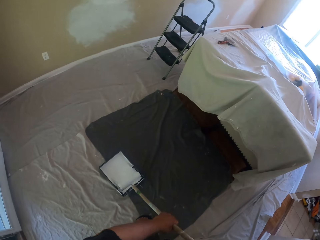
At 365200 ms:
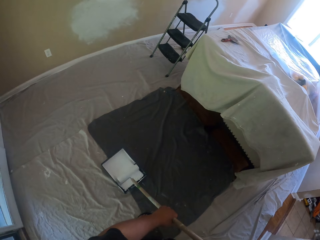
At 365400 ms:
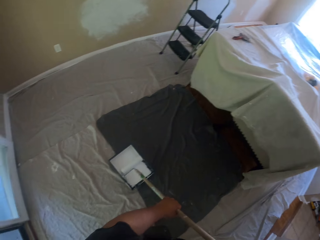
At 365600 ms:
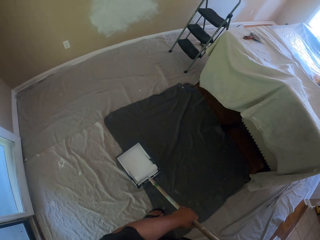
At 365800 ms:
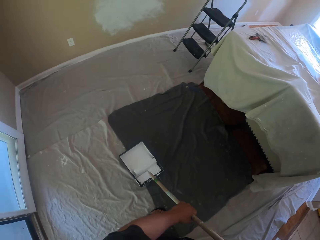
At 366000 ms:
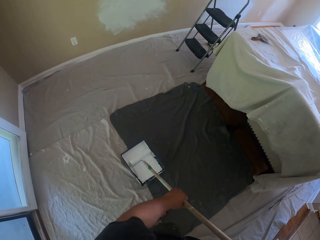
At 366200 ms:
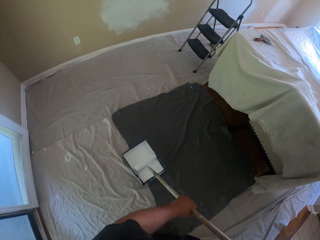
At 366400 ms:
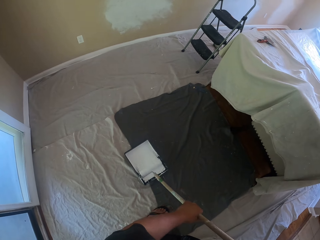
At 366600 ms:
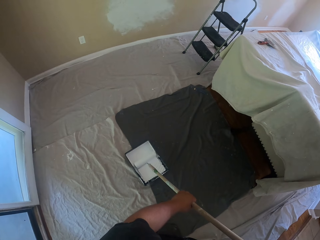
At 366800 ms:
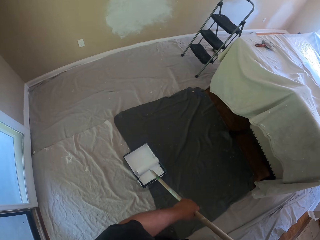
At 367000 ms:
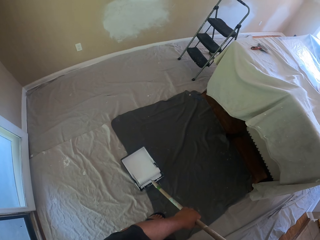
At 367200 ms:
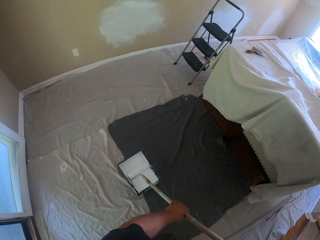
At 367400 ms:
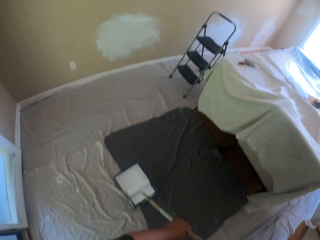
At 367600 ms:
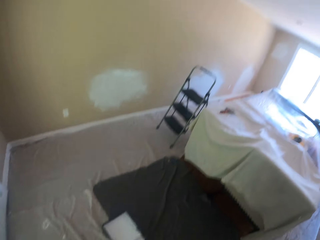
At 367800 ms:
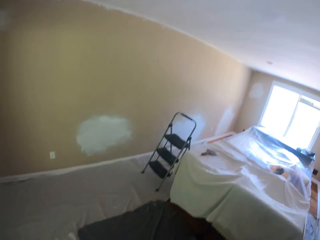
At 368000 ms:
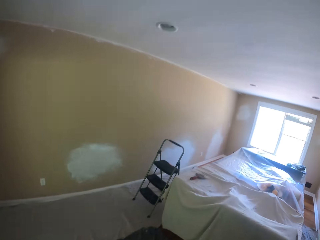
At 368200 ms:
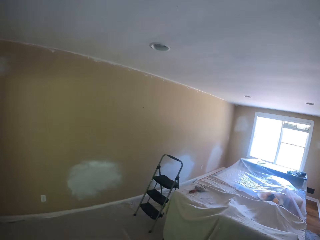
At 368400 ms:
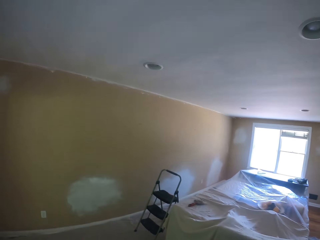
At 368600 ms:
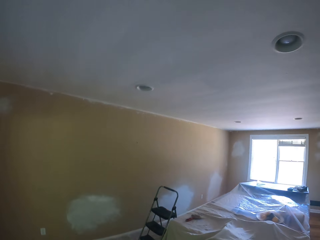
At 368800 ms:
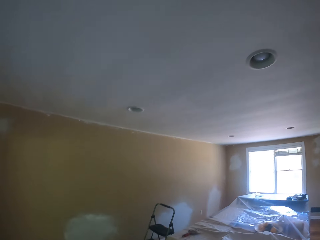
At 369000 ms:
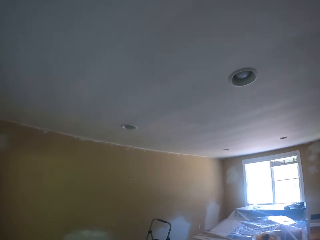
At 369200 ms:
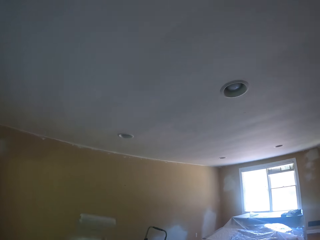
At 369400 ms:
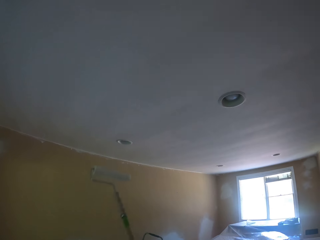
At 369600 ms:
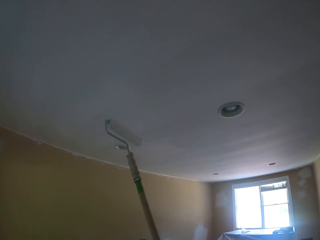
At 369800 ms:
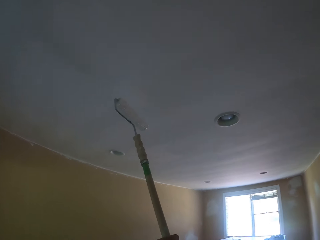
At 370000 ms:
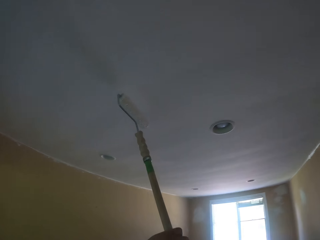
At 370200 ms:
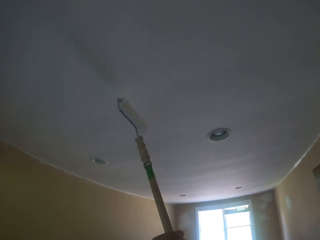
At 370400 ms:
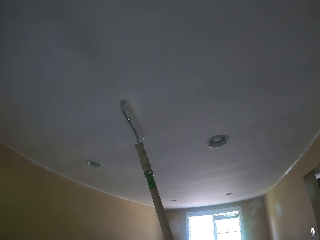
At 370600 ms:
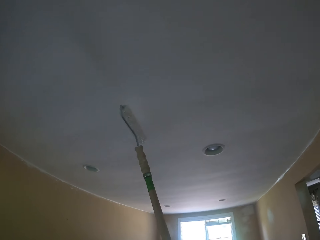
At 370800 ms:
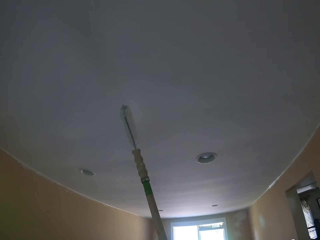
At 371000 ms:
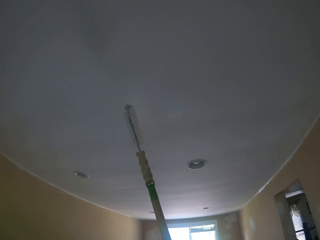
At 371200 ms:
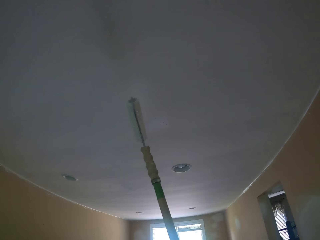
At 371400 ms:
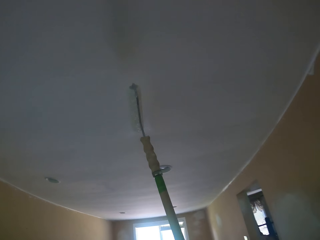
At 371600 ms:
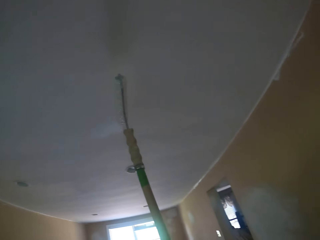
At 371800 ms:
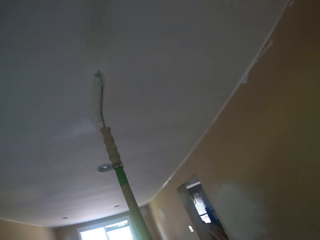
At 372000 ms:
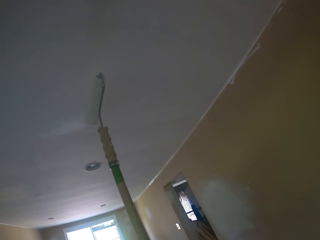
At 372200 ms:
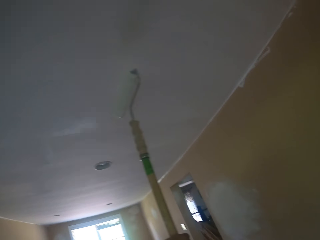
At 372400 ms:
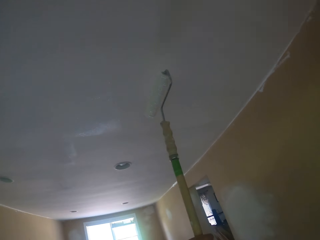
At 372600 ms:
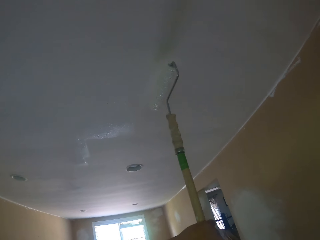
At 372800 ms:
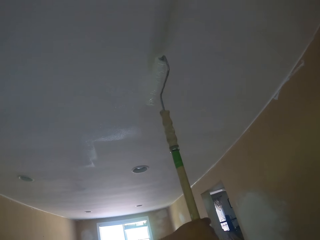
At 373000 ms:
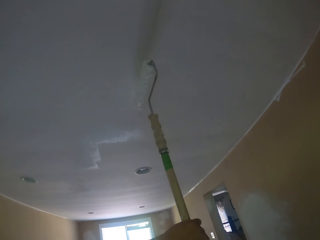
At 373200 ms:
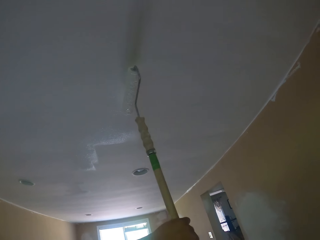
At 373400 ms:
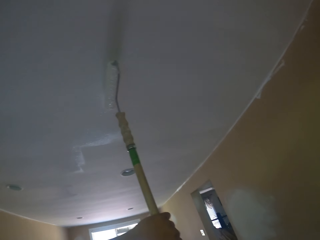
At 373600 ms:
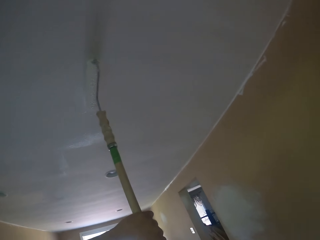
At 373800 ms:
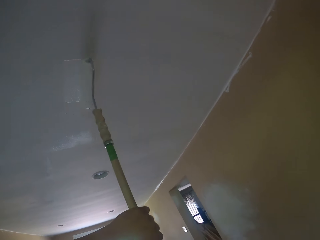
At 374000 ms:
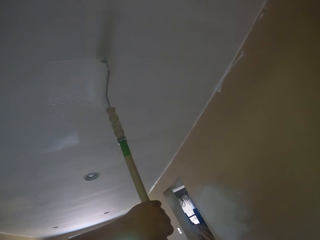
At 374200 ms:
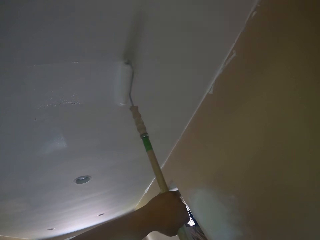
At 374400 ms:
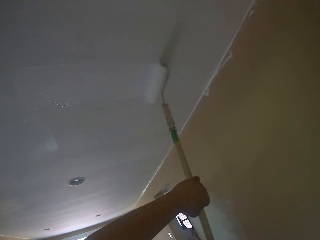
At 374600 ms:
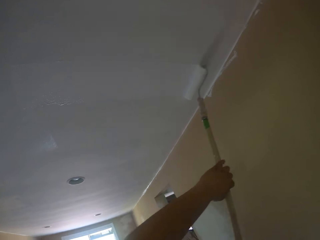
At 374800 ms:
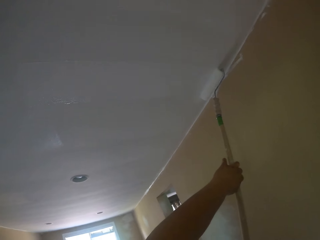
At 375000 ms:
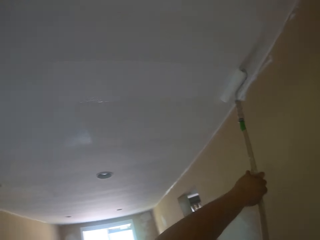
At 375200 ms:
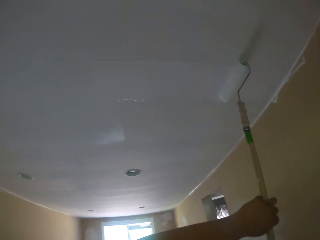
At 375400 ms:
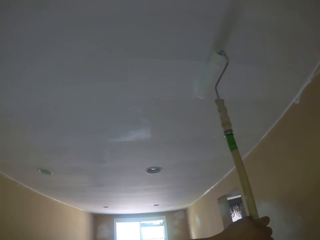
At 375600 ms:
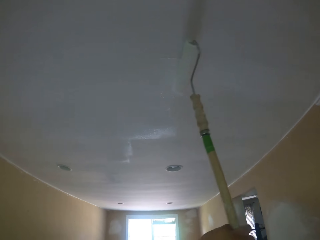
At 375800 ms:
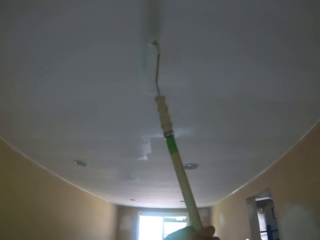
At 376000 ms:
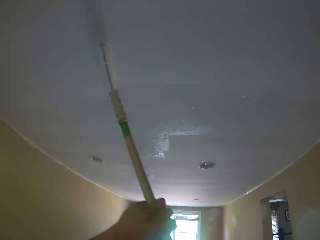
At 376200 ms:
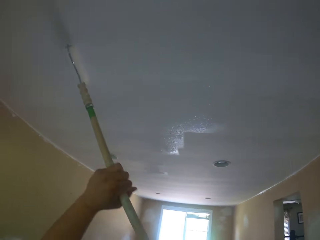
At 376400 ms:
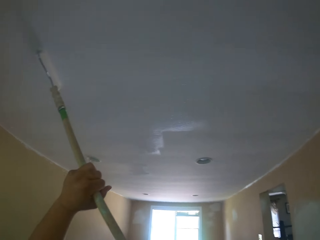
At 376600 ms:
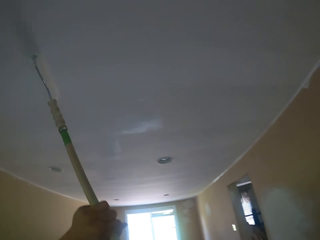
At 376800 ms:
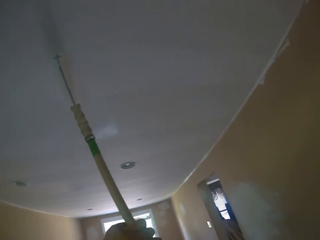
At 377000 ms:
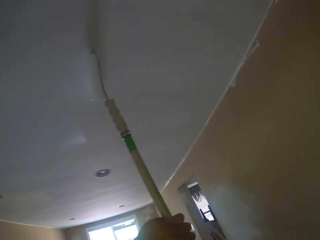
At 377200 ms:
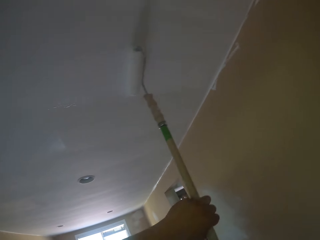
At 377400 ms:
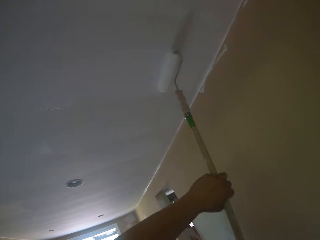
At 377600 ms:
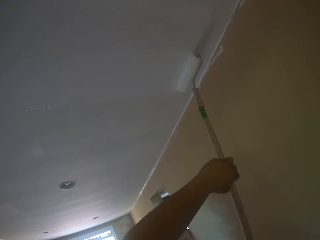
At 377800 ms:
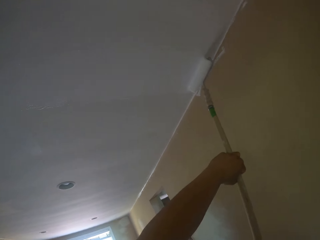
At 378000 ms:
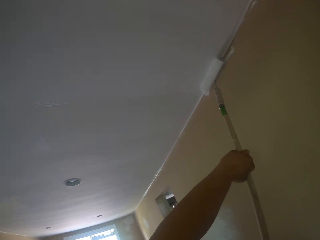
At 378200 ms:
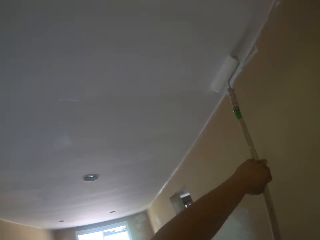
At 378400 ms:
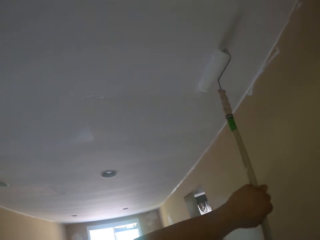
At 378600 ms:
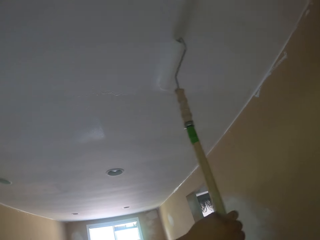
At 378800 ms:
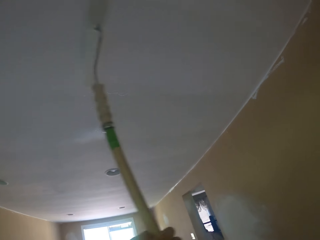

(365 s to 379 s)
The camera wearer paints the ceiling of the apartment with the long paint roller.

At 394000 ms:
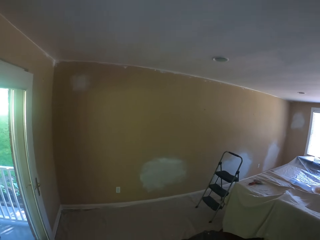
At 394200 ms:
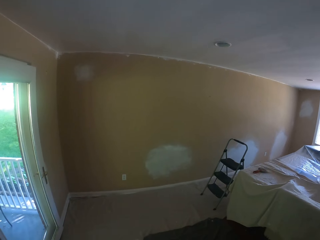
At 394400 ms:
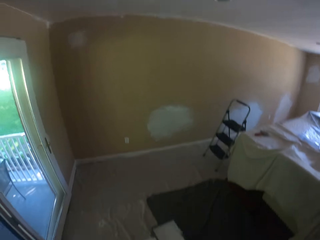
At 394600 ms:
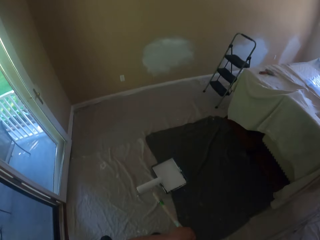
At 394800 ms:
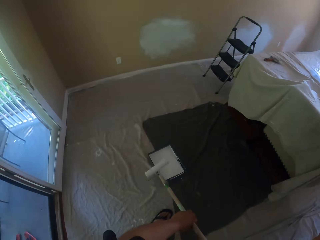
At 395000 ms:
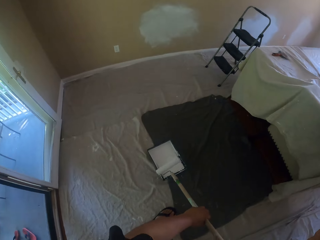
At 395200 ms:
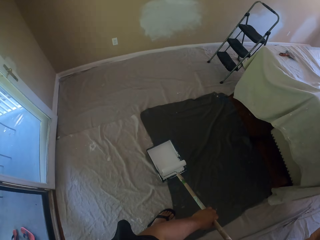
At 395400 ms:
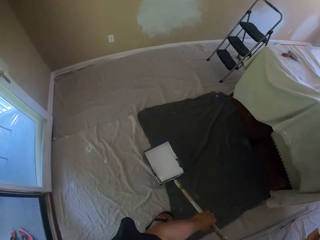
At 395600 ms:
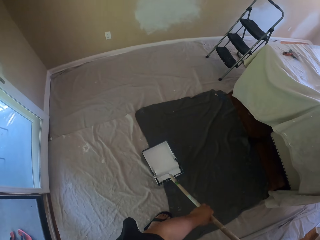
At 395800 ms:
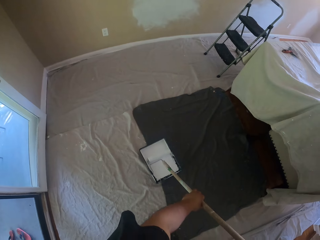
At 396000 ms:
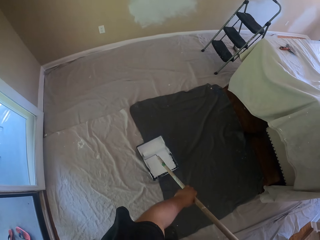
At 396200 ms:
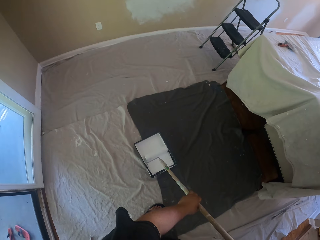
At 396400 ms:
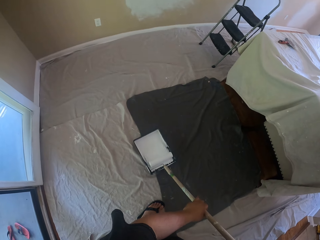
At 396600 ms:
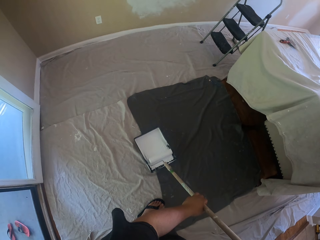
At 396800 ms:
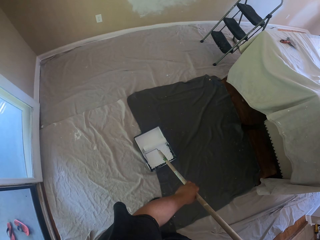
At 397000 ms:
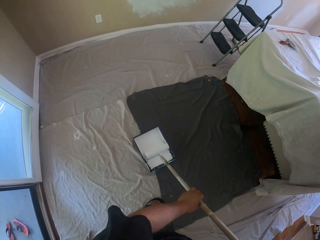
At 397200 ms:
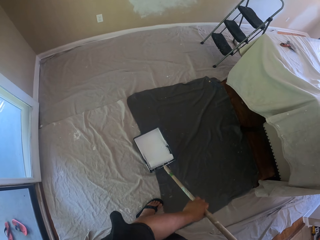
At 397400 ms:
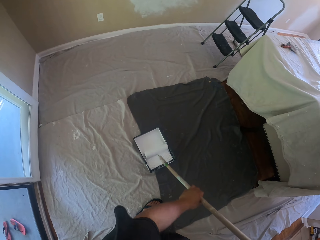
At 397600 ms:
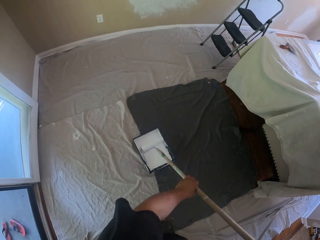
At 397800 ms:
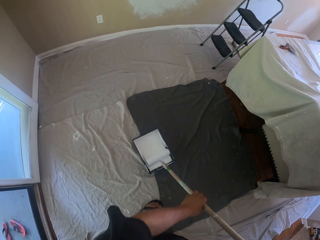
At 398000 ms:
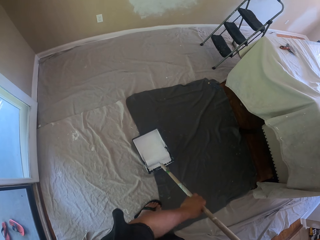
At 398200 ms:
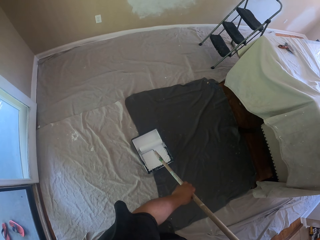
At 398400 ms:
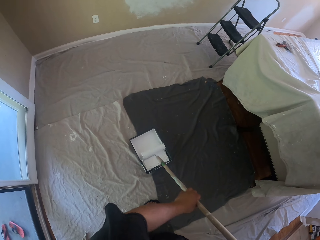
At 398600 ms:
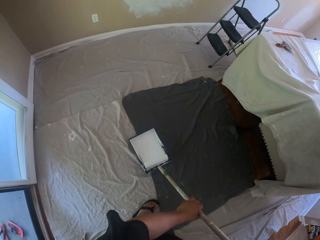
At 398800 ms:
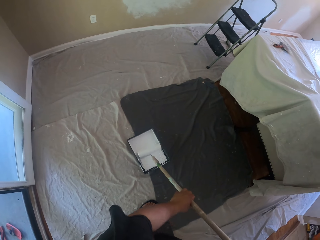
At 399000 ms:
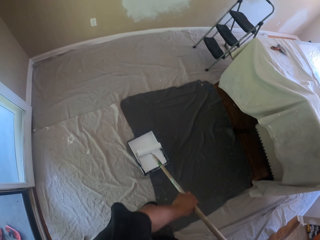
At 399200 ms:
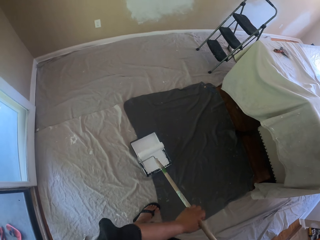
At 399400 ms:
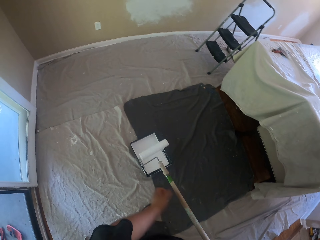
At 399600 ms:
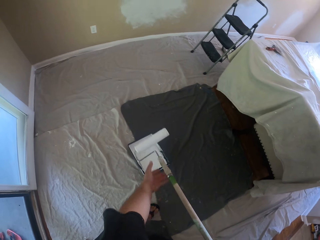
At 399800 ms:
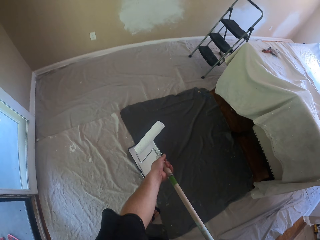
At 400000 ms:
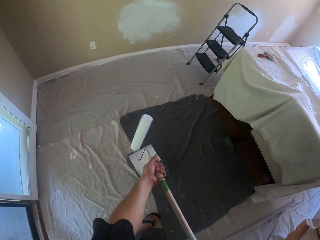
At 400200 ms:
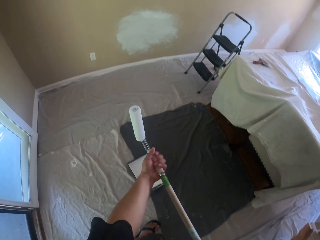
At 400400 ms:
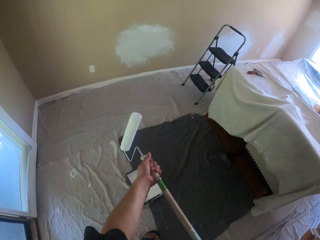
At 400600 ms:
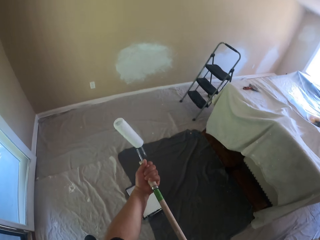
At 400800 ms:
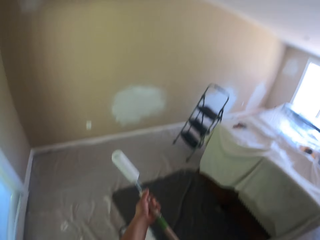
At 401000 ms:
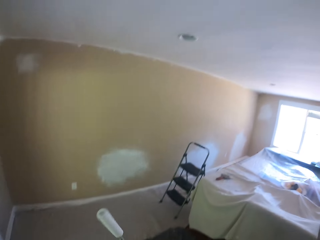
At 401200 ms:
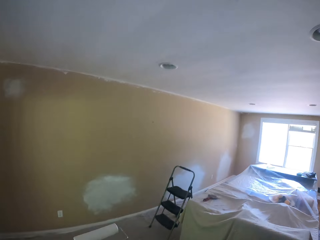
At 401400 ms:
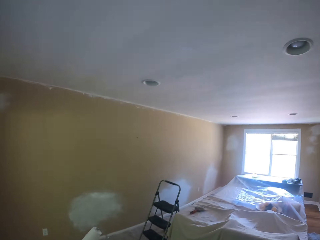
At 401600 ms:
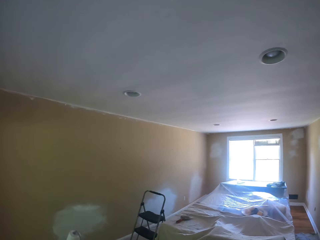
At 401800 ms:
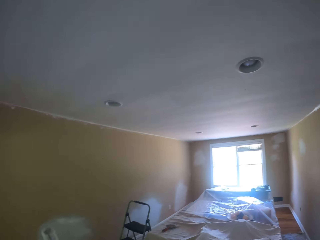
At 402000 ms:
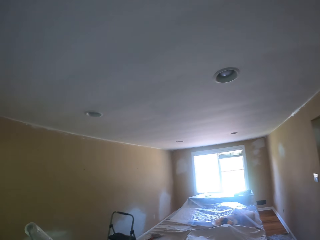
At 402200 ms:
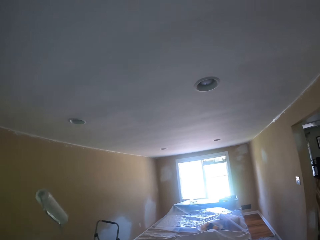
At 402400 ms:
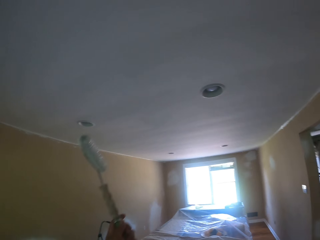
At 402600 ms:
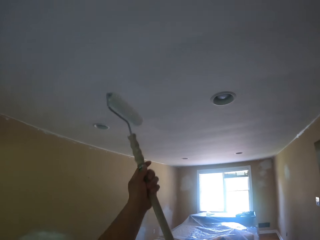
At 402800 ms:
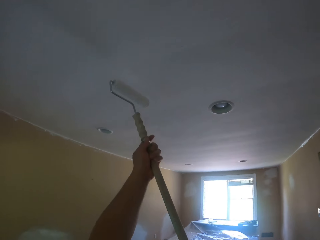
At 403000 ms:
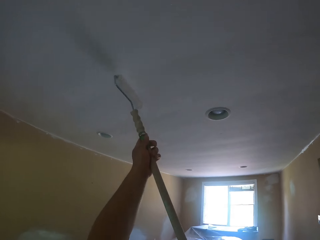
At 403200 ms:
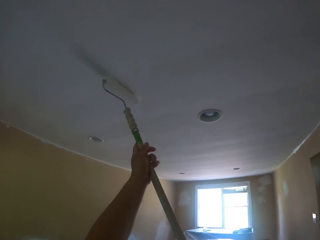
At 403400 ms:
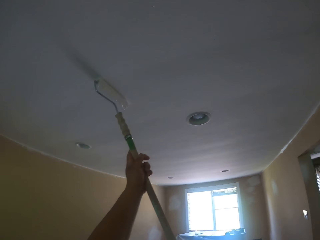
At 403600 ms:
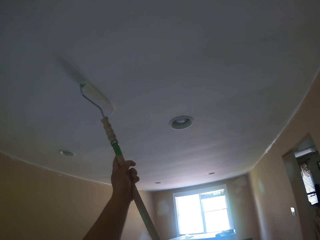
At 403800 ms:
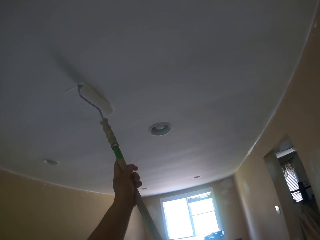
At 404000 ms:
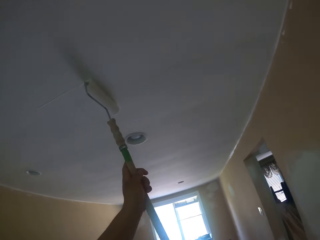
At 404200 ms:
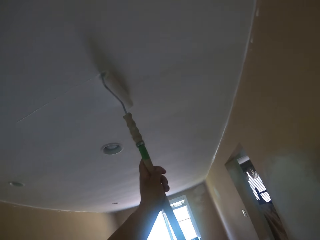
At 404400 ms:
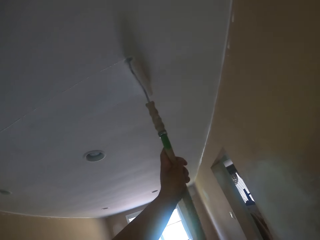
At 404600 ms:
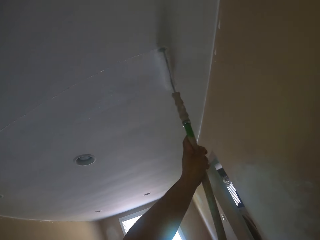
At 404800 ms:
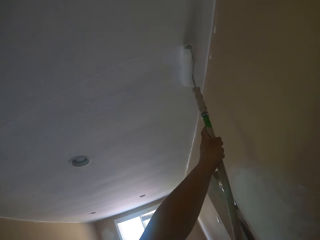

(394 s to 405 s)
The camera wearer dips the paint roller in a paint container. They roll the long paint roller in the paint tray. They paint the ceiling of the apartment with the long paint roller.
